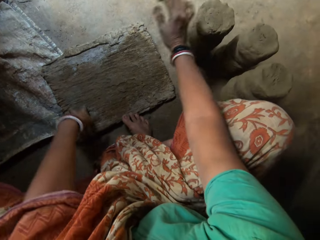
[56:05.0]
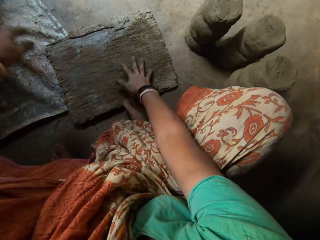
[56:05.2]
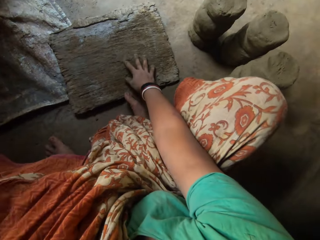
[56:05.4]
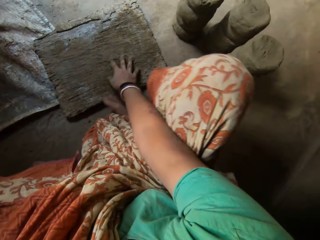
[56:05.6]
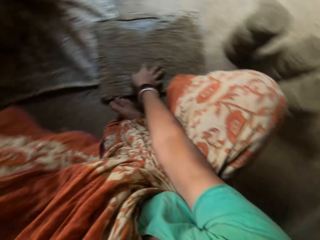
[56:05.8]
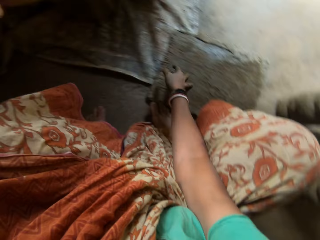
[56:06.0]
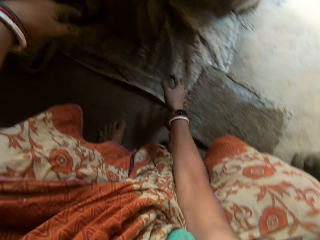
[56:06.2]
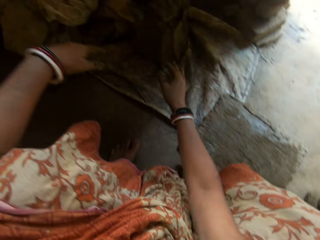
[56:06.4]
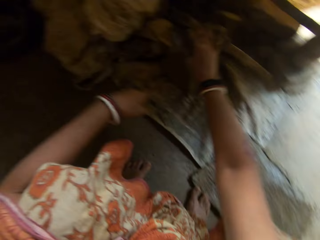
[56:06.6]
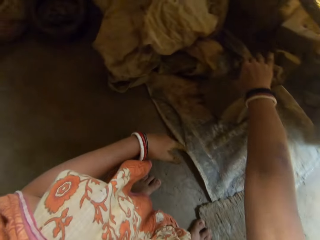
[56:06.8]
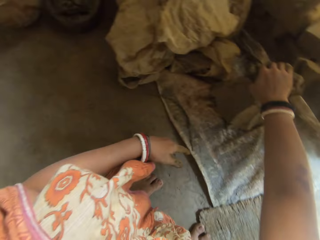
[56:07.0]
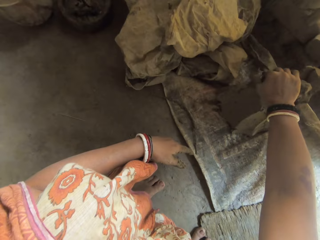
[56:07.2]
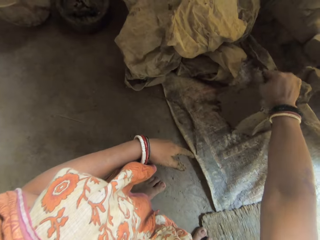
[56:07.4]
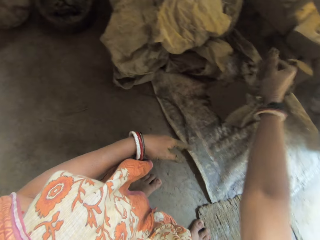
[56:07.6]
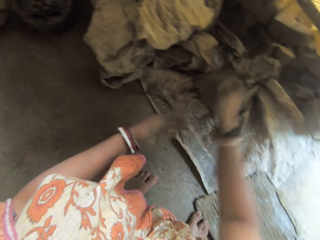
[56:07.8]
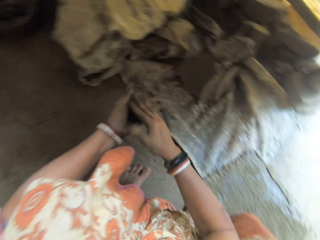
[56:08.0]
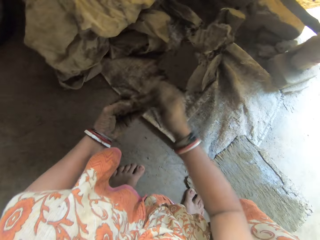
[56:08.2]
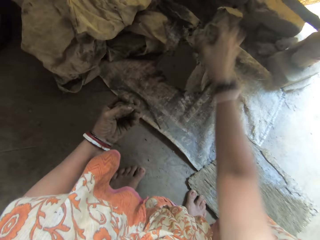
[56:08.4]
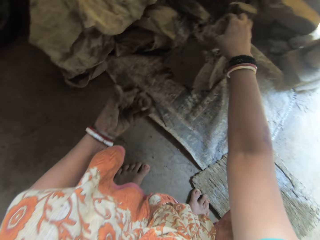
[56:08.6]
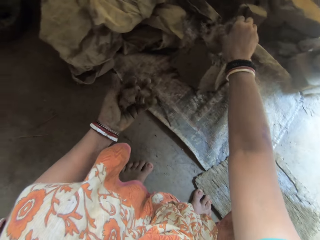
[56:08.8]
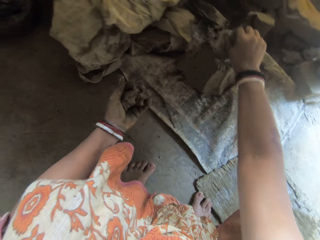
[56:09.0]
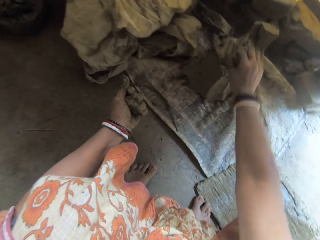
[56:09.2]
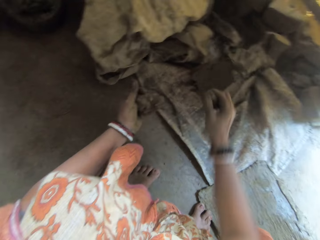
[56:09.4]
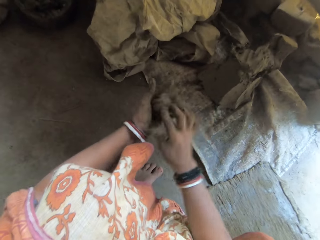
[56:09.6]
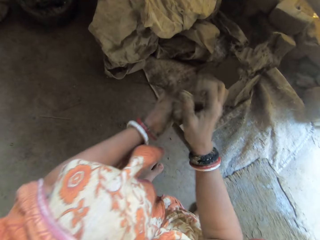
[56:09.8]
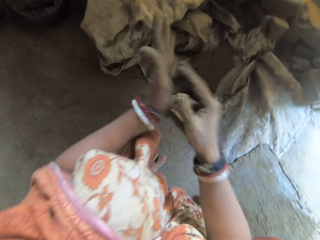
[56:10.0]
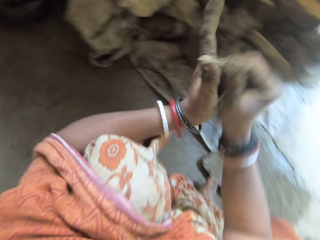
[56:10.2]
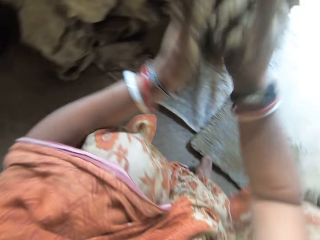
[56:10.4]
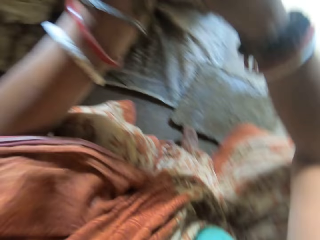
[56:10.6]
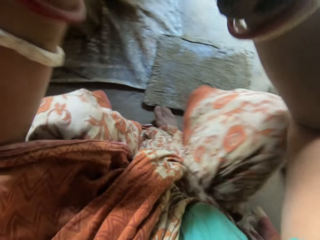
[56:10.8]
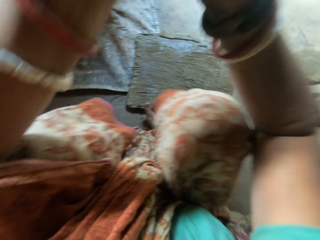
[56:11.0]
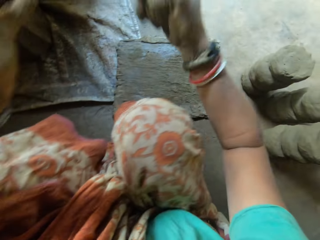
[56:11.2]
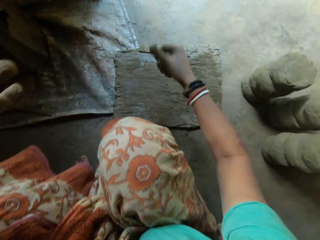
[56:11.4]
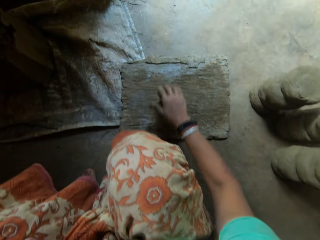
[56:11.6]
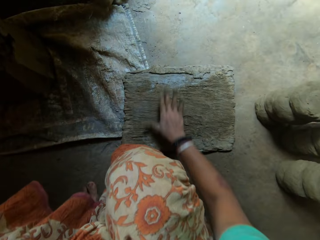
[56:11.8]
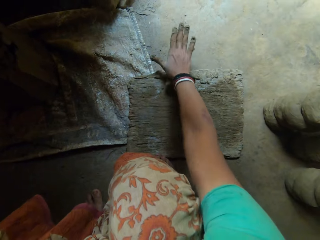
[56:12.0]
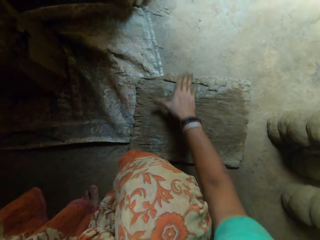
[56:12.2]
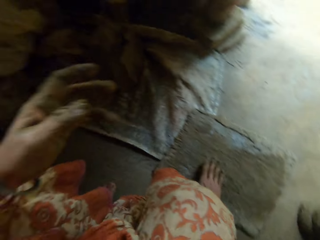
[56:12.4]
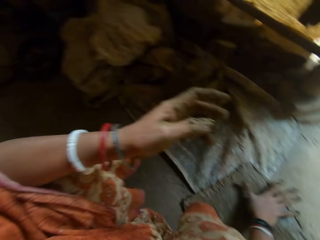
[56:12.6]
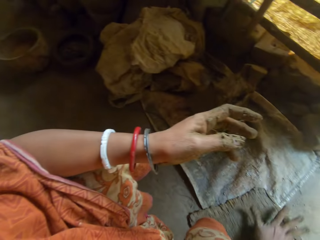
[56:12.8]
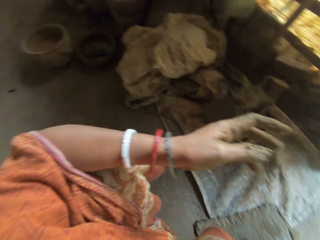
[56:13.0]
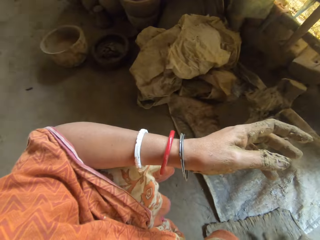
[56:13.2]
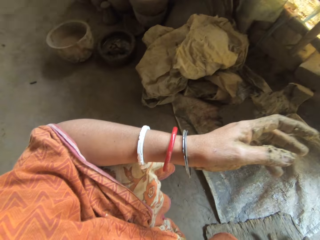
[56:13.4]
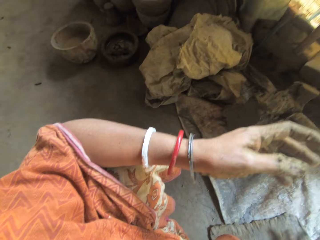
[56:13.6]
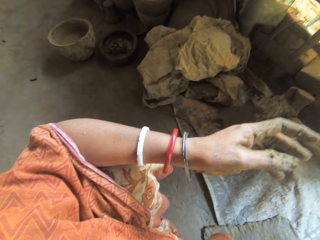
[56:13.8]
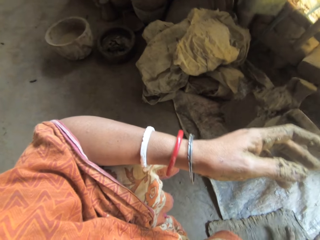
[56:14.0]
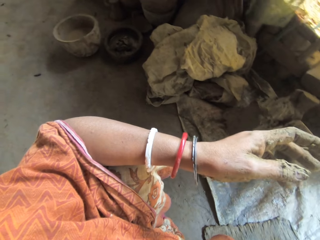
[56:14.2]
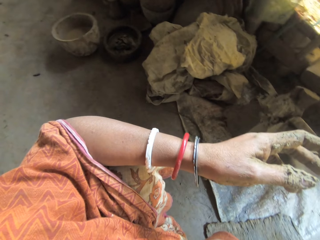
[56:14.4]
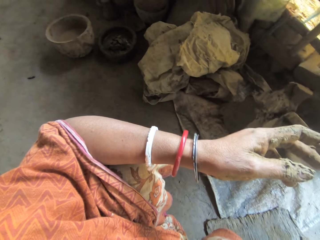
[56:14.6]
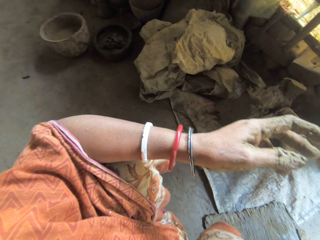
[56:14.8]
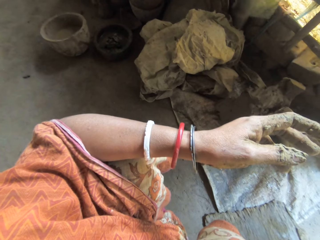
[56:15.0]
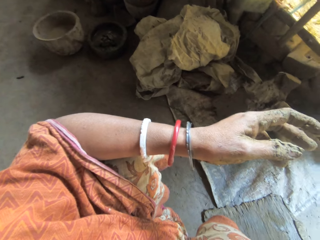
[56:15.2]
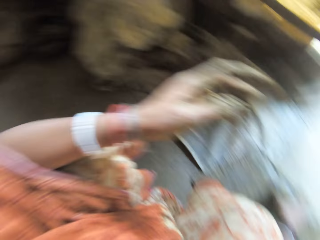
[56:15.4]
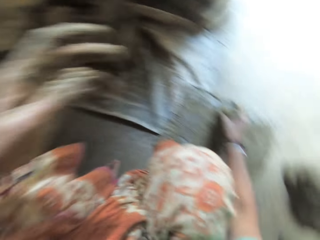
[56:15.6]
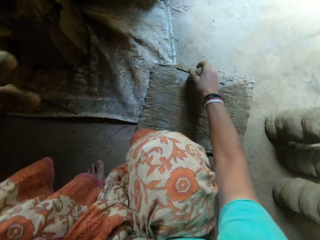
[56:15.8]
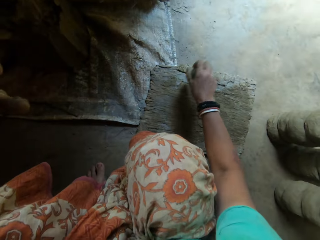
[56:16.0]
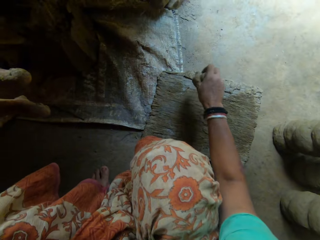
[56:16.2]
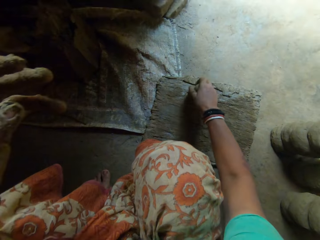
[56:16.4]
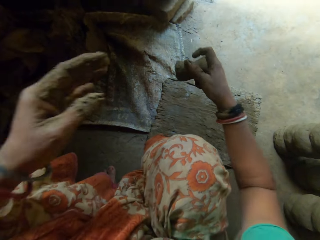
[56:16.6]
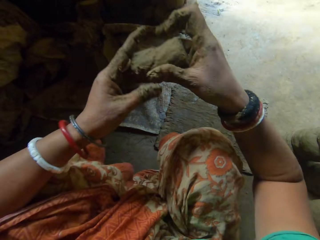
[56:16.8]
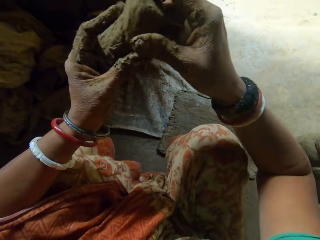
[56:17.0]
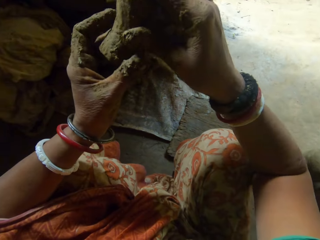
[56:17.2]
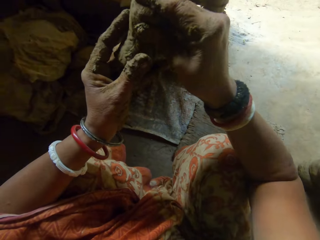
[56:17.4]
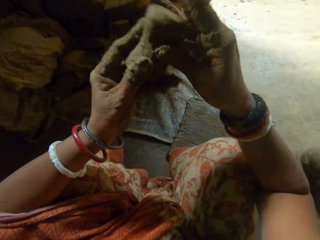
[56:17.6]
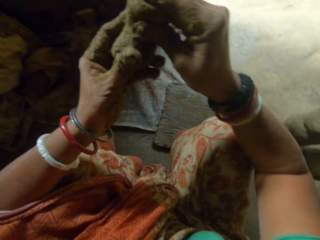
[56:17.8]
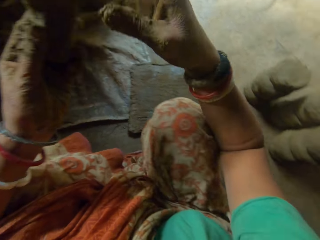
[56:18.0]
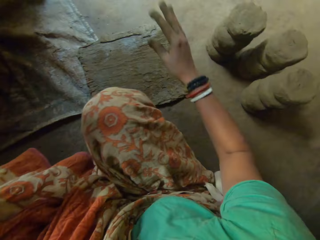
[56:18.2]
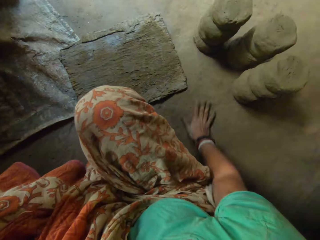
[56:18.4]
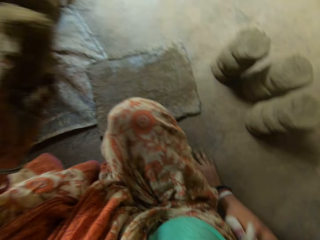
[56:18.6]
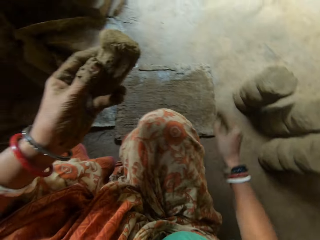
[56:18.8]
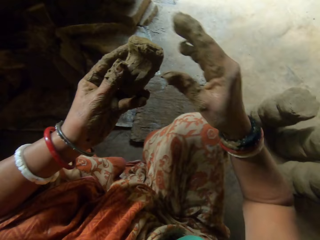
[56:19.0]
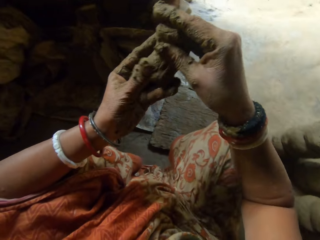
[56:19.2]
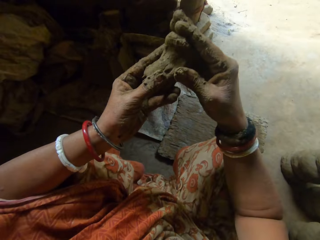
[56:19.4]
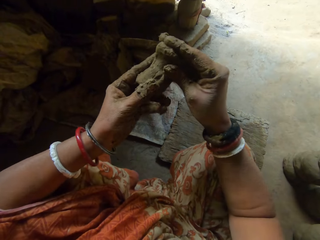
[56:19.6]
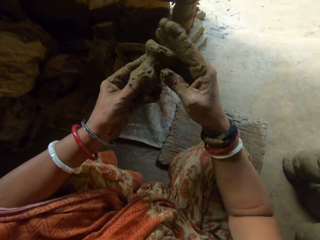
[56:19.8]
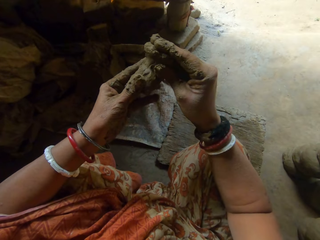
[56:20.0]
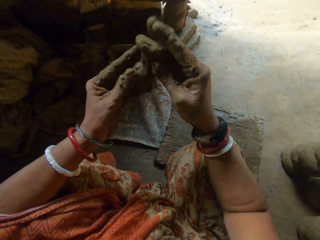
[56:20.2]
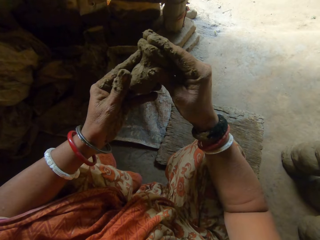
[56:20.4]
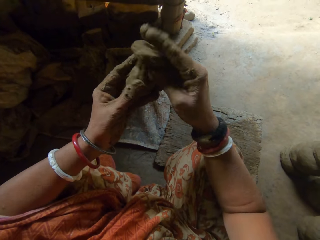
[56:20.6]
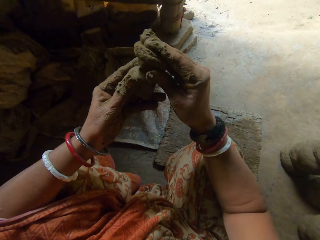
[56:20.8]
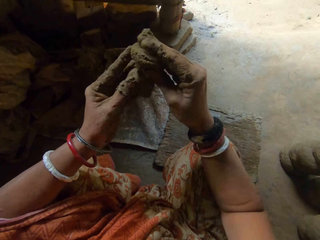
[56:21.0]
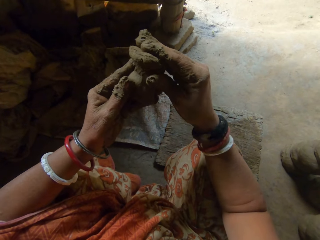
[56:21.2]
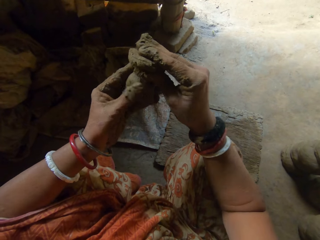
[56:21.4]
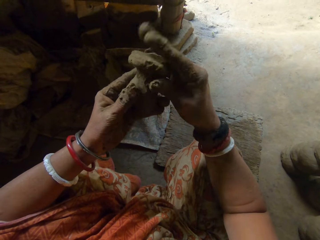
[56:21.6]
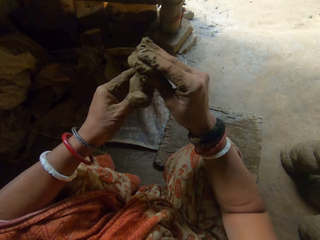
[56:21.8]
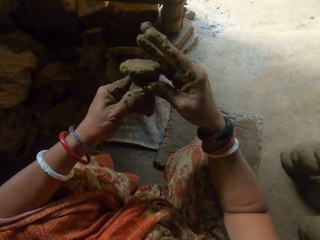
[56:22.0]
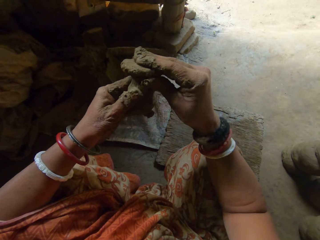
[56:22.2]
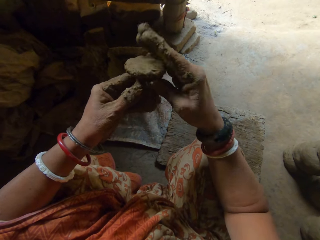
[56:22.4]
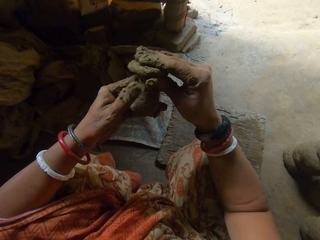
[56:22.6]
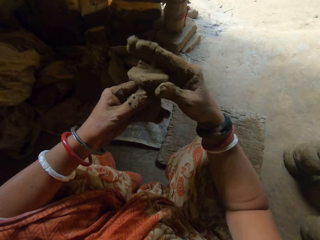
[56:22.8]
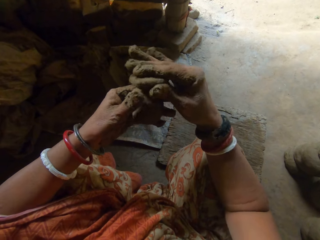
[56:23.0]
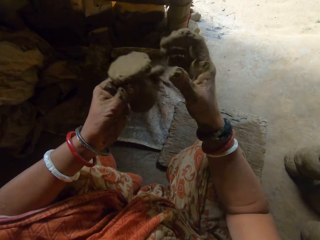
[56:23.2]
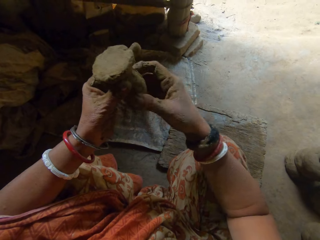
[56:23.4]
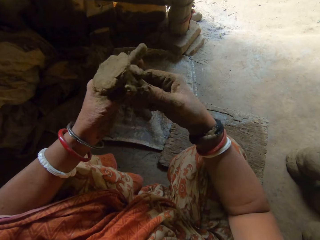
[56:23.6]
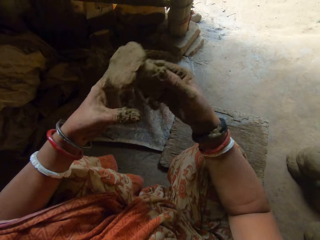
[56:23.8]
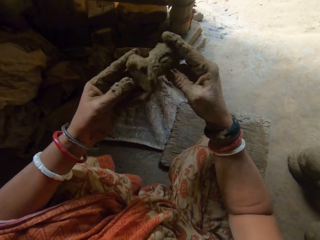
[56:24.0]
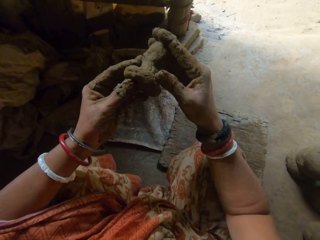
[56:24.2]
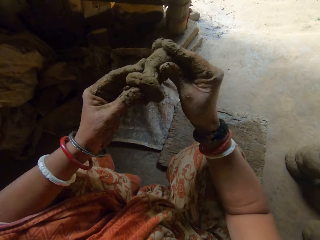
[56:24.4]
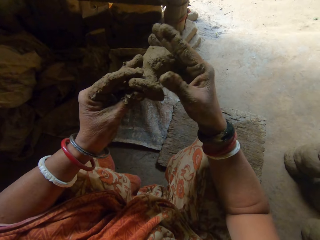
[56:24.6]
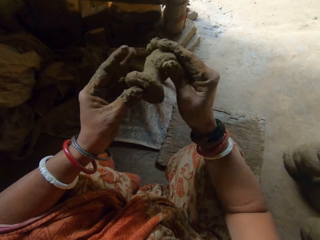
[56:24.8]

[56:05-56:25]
The camera wearer touches a hand on the wood. She cuts from the clay on the sack with her right hand. She cuts again. She shapes the clay in hand. She rolls the clay on the wooden board with her right hand. She hits the clay on the board. She molds the clay into a dog ceramic. She touches a hand on the ground. She molds the clay into the dog ceramic.

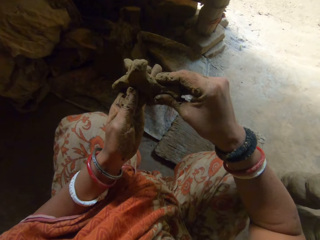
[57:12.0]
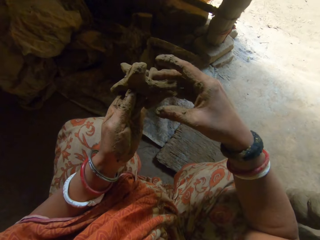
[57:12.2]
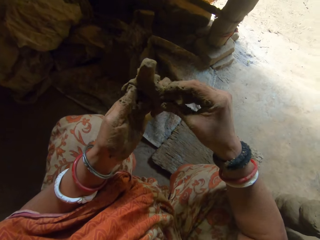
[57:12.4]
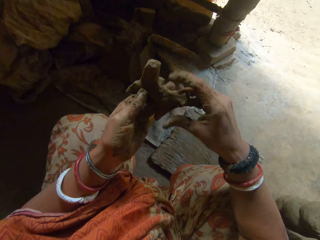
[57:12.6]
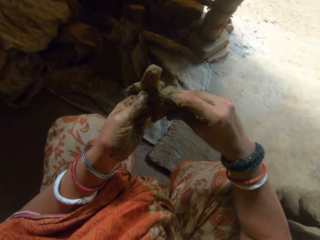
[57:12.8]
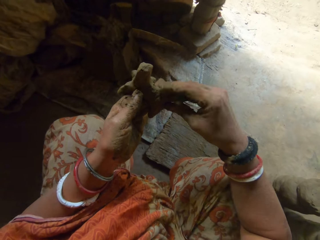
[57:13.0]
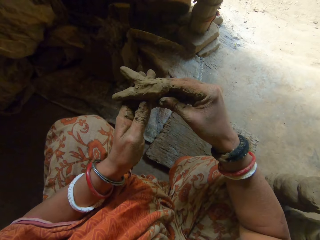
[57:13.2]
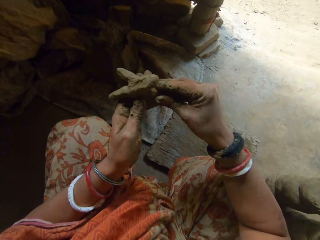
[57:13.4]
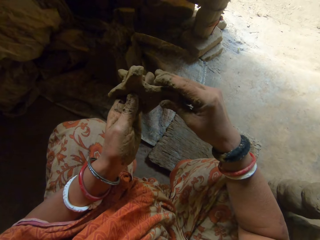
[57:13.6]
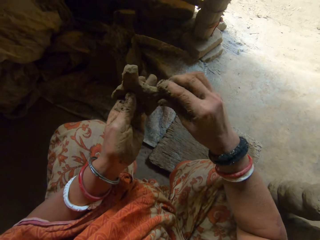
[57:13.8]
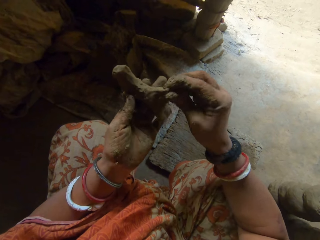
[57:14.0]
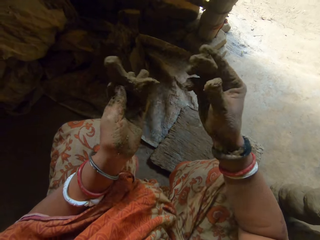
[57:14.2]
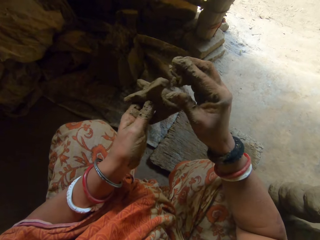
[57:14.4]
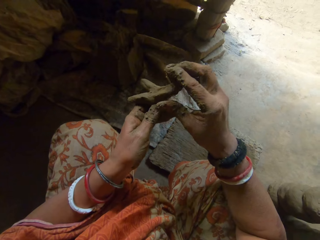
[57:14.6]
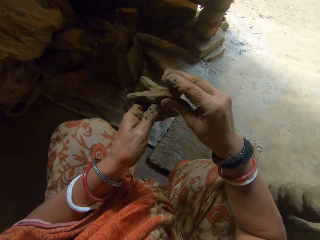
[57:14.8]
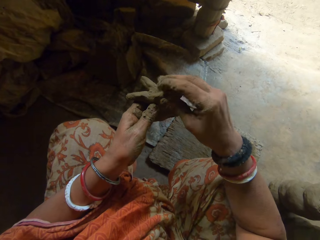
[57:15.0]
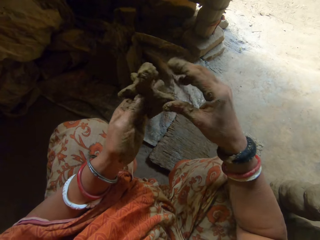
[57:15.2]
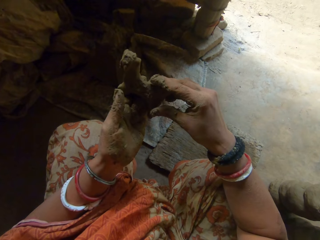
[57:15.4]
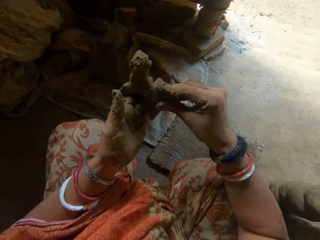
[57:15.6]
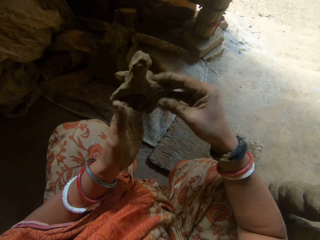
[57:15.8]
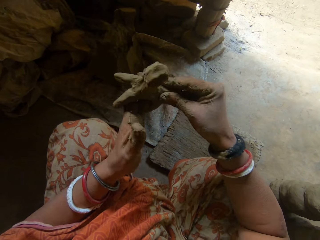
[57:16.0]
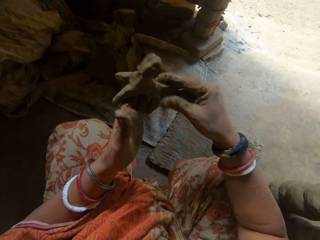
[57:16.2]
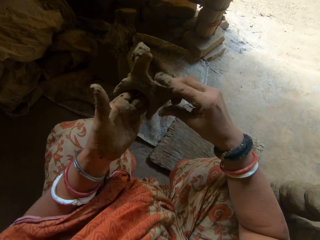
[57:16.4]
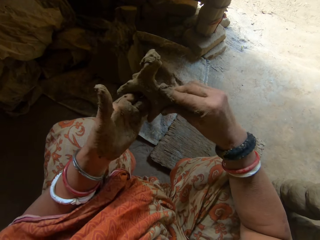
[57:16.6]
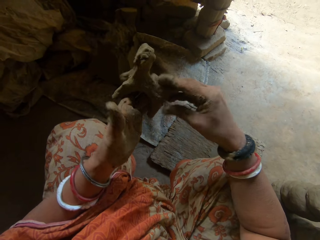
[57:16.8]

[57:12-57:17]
The camera wearer cuts the clay on the dog ceramic tail. They add clay on the dog ceramic head.
